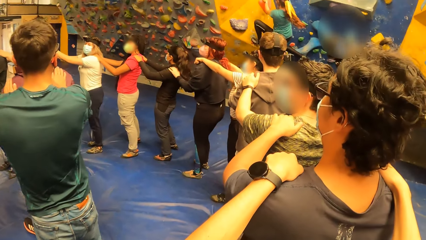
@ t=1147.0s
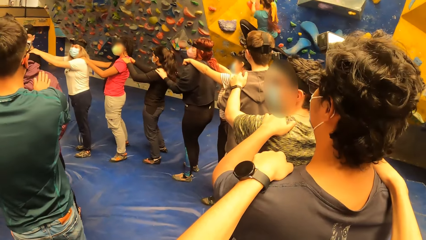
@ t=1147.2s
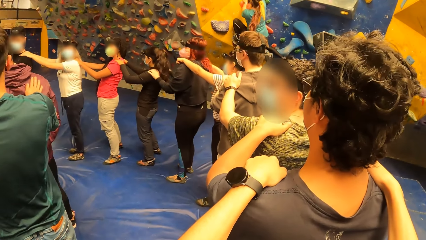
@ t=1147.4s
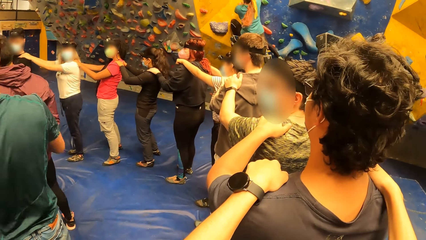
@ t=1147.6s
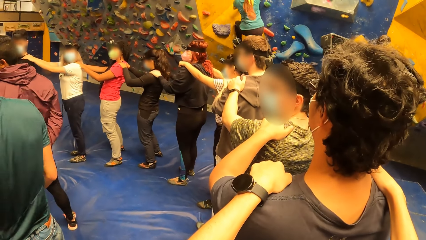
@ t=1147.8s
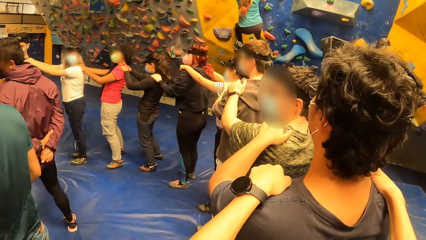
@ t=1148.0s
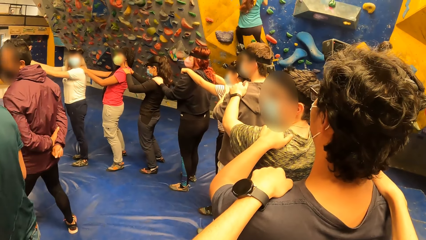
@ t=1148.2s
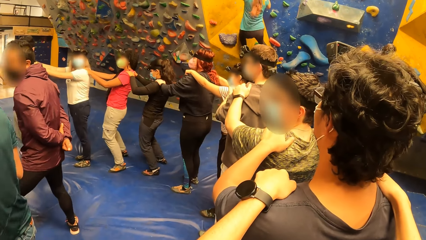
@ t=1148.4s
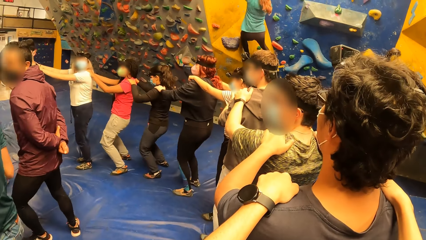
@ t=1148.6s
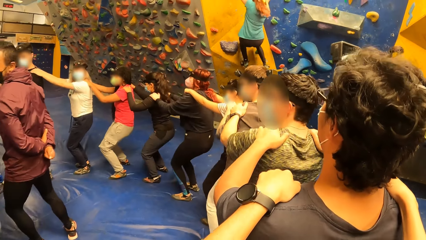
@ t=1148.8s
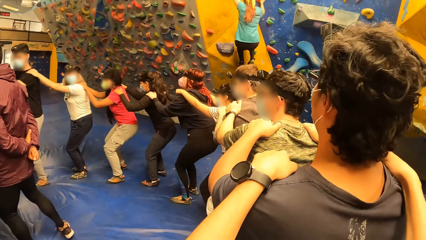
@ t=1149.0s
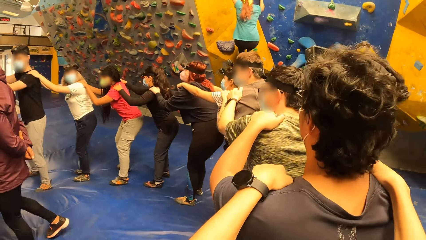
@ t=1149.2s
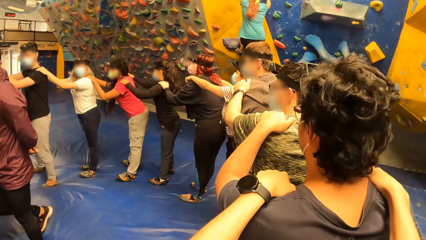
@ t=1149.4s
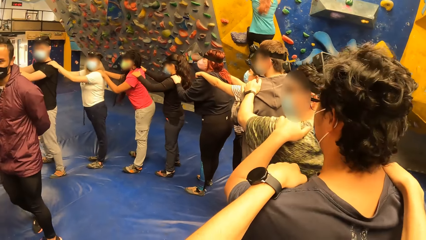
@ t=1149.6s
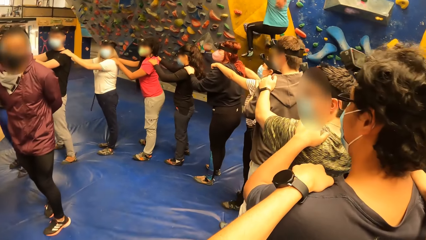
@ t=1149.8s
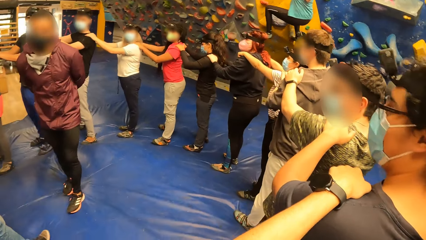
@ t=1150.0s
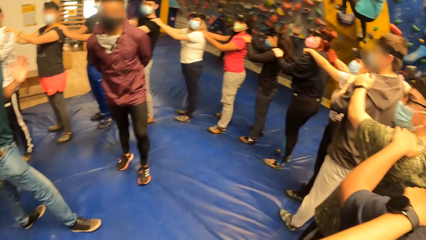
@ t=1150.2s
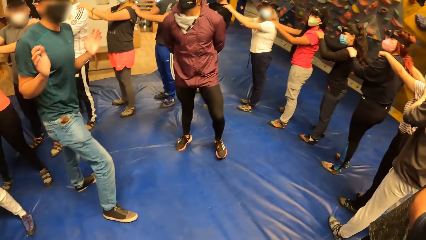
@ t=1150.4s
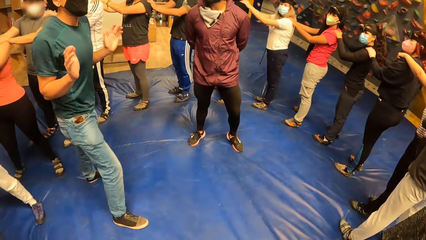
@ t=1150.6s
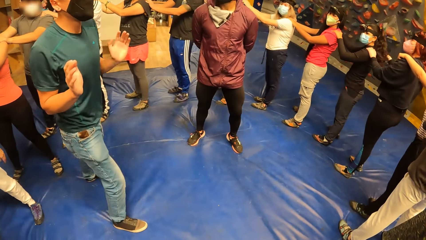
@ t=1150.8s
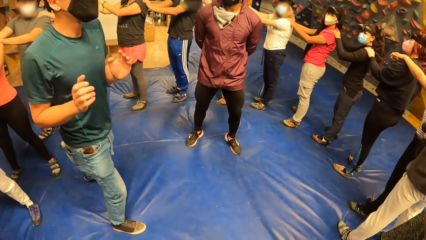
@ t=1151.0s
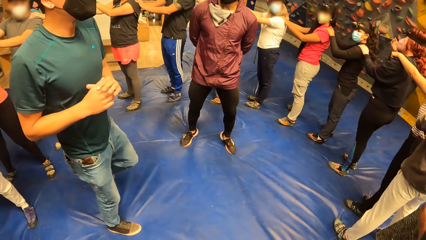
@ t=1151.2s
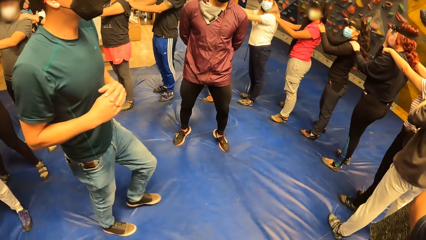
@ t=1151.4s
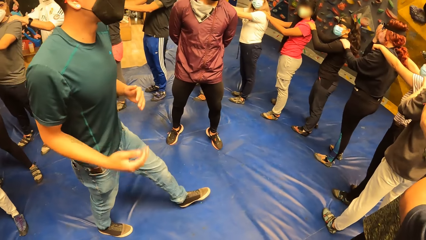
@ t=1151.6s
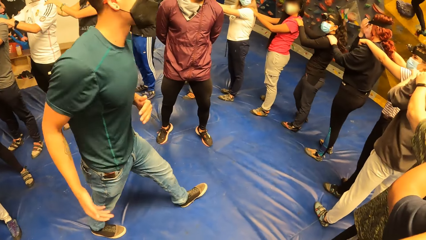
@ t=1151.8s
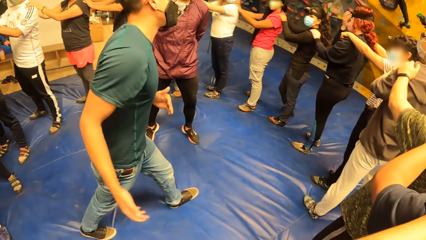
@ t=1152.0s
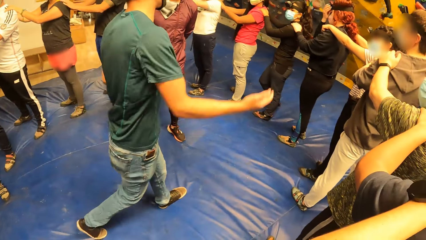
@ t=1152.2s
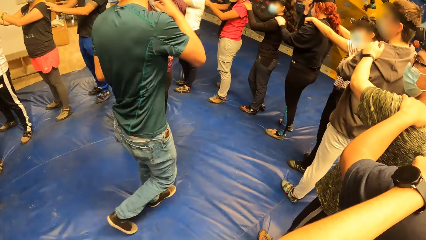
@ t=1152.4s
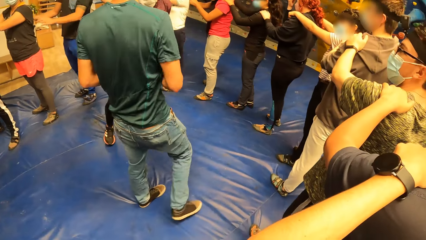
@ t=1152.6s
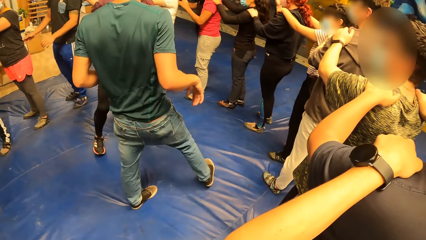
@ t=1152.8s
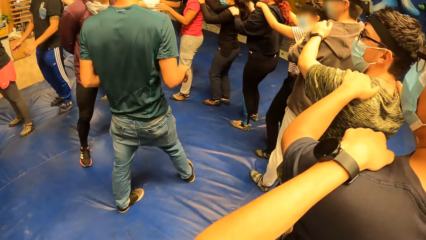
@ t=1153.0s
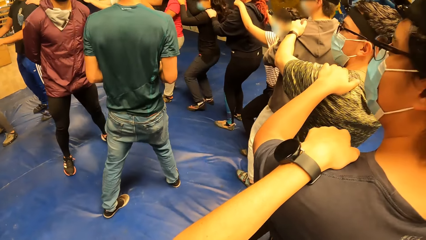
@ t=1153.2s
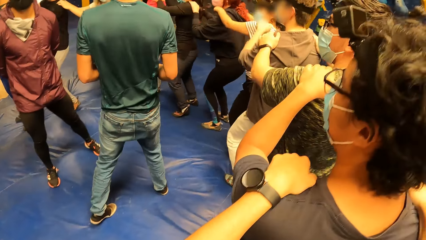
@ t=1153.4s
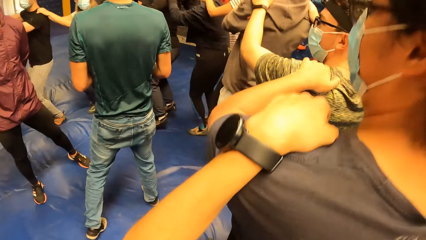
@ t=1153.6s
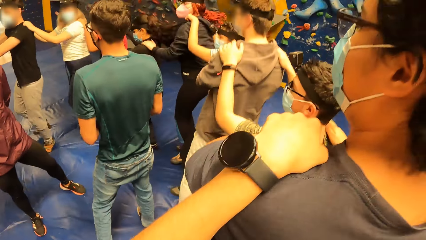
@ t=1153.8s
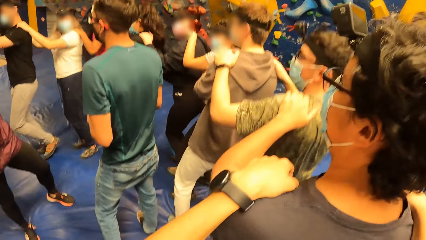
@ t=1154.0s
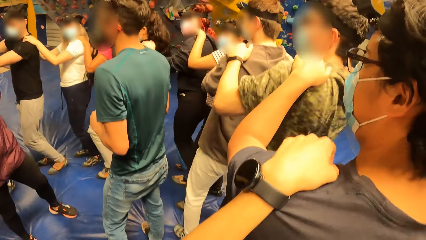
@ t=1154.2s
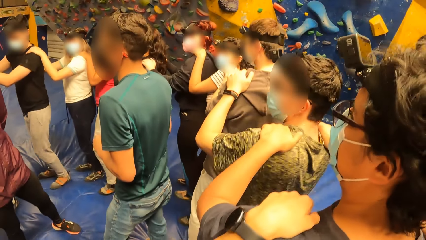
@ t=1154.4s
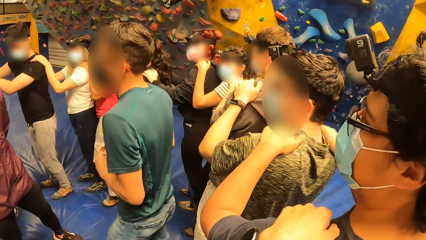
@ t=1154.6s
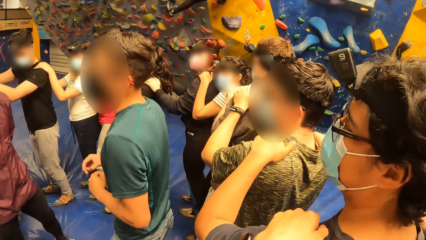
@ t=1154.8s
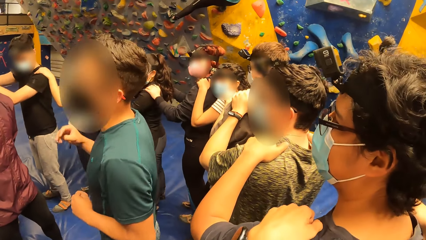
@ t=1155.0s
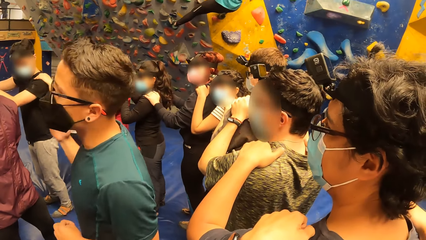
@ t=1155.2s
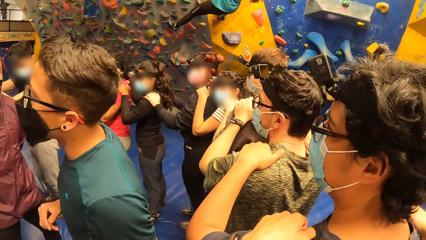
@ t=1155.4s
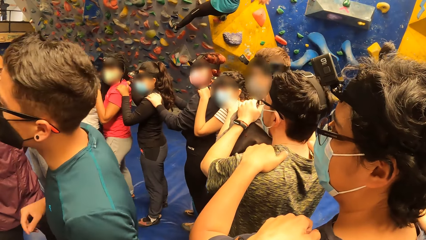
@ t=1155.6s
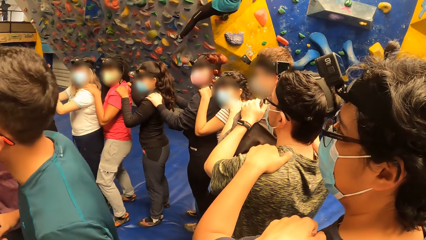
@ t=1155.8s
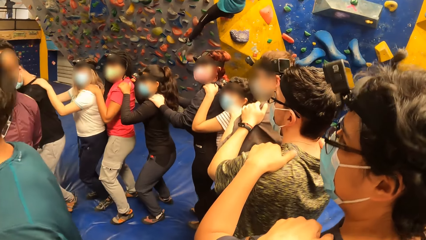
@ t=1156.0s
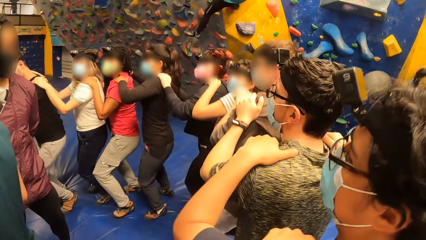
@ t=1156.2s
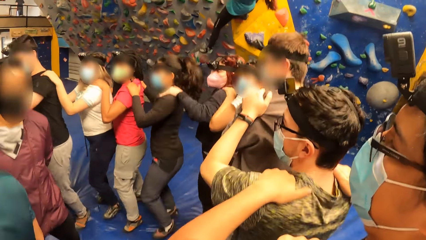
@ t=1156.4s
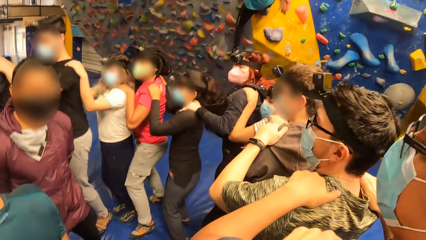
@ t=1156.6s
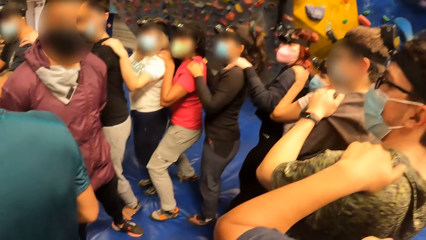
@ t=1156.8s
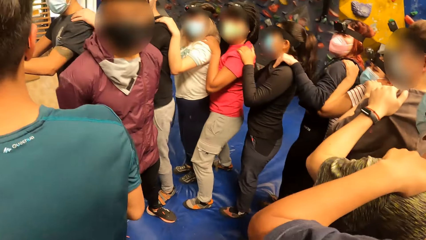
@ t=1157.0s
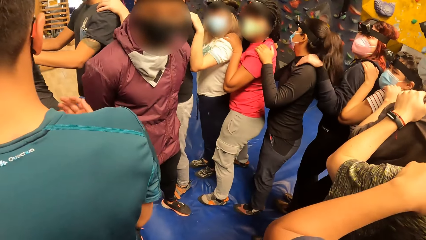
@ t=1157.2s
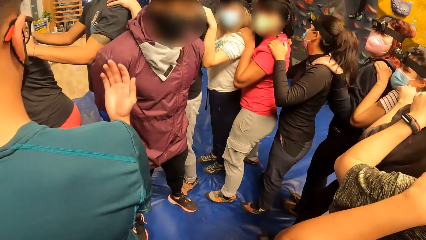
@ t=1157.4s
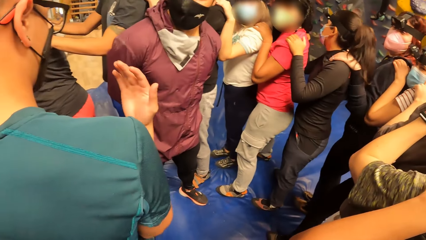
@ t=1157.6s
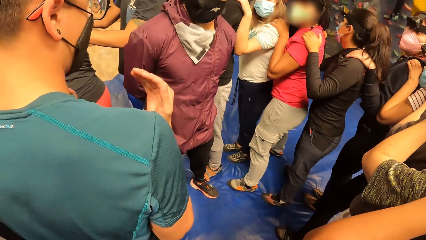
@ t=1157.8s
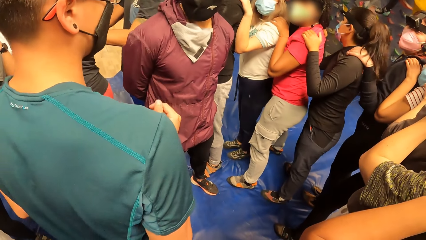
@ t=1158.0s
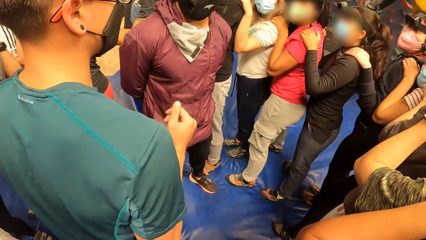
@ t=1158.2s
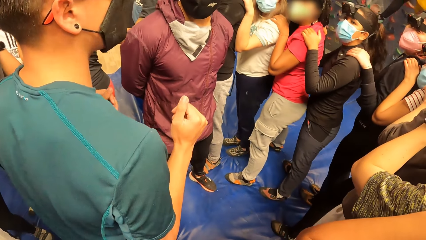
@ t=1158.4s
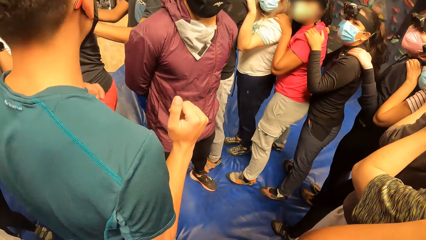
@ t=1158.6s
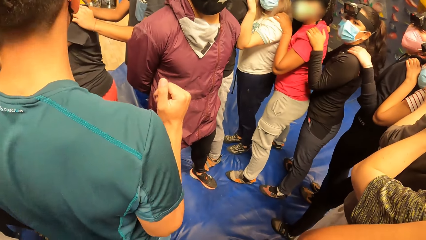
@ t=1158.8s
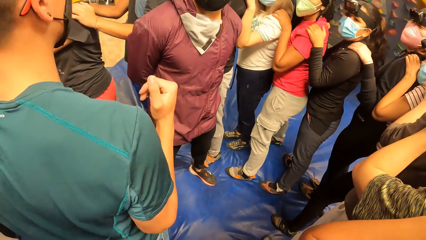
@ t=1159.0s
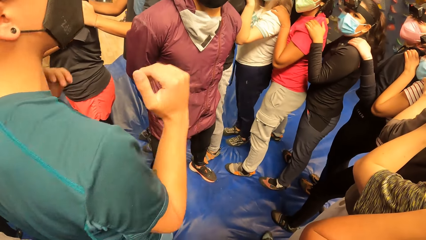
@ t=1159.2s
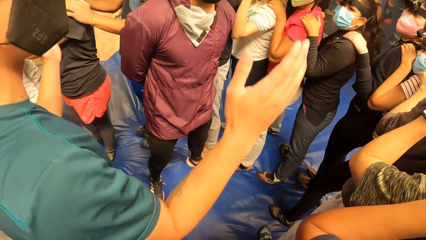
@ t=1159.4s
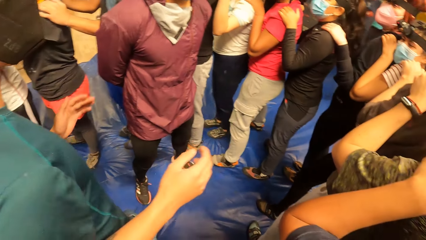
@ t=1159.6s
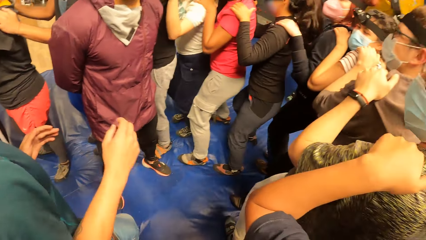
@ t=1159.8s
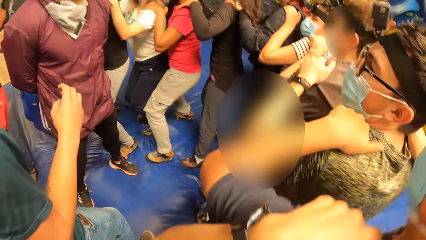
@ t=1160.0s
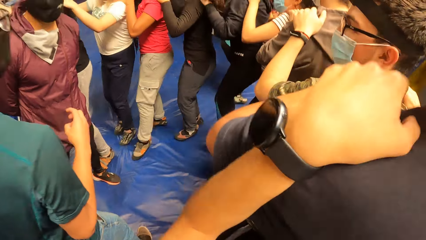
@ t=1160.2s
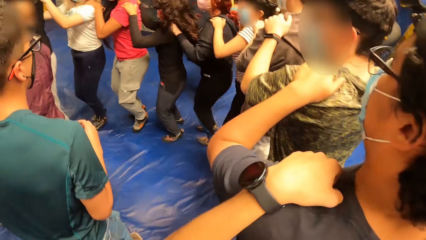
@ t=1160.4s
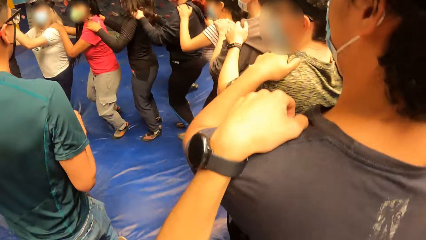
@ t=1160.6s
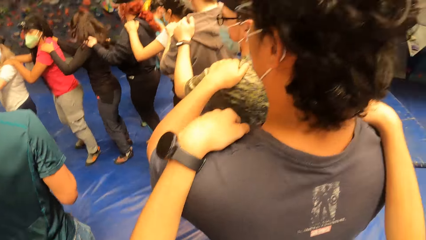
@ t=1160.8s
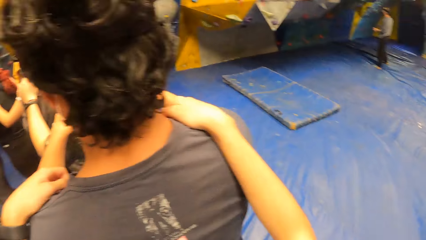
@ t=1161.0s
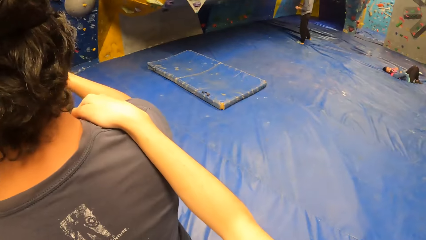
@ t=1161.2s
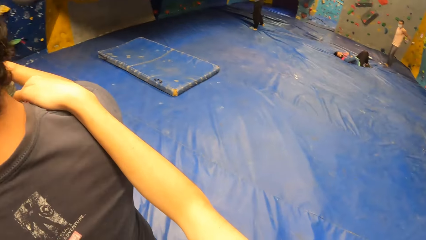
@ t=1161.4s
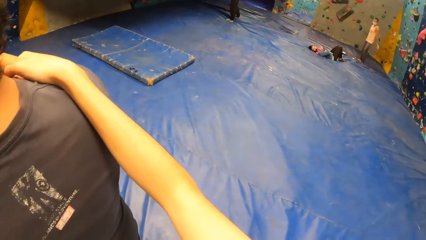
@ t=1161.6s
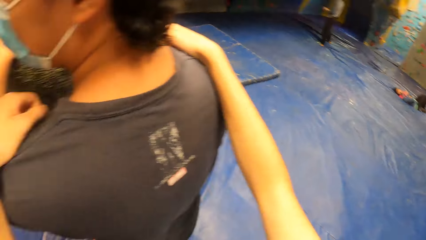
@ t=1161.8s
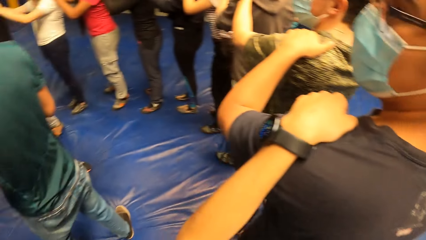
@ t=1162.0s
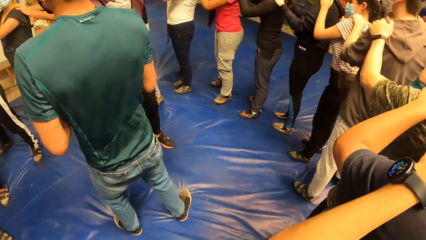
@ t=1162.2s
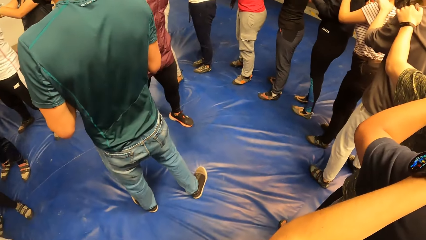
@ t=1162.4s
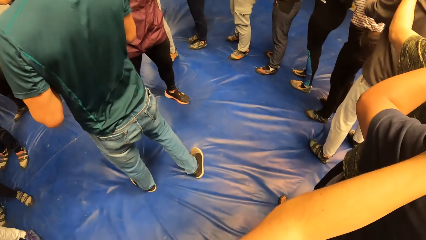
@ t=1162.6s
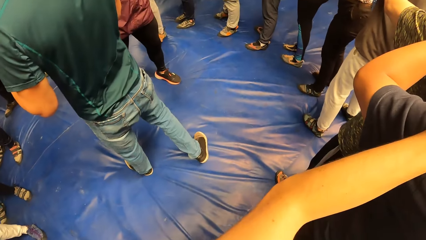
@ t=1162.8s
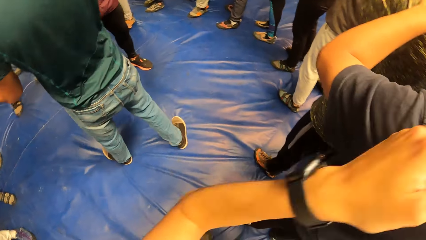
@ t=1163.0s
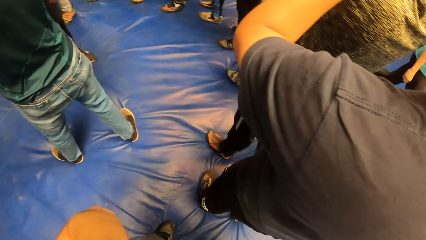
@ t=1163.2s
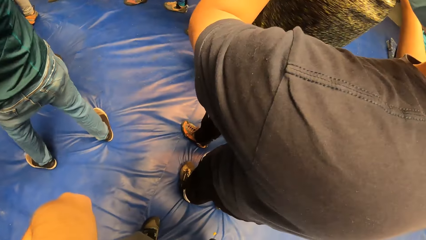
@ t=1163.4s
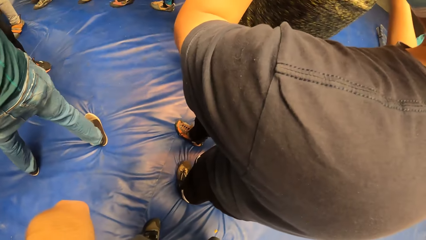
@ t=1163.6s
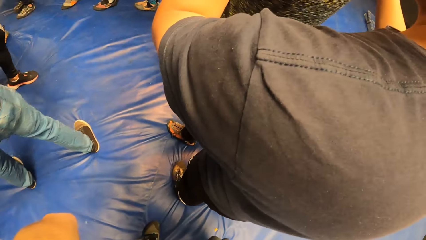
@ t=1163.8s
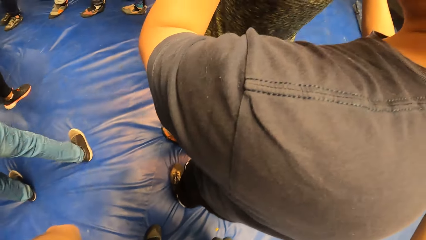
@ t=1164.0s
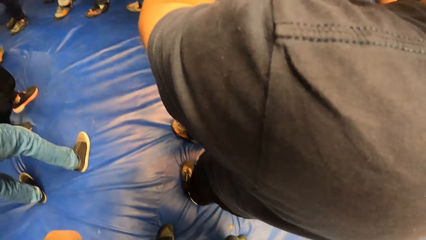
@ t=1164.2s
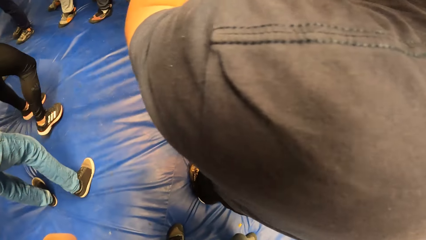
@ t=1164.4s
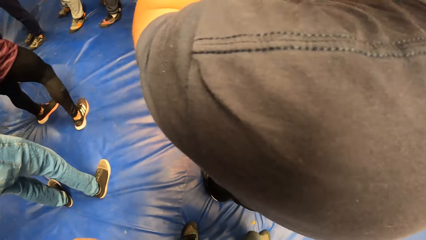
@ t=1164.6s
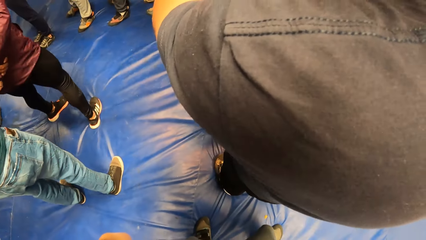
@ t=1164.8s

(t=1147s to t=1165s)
A man takes his hands off another man. The first man instructs the group of people. The camera wearer looks at the instructor. A third man exercises with the group of people with his hands on a fourth man. The camera wearer exercises with the group of people with her hands on the third man. She dances in the room. She looks at the instructor. She dances in the room. She looks at the instructor. She dances in the room. She looks at the instructor. She touches her face with her left hand.
